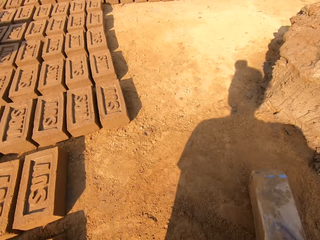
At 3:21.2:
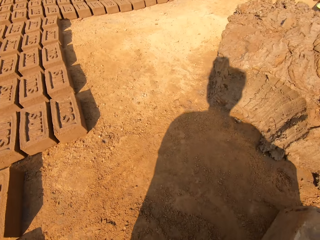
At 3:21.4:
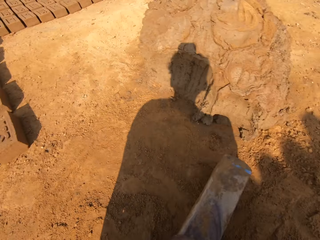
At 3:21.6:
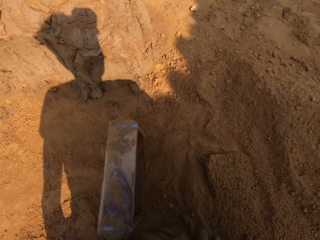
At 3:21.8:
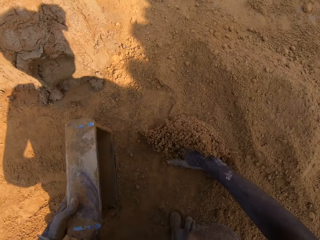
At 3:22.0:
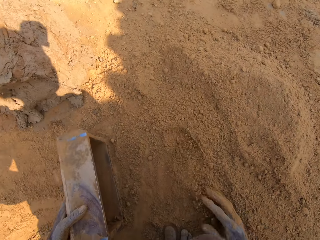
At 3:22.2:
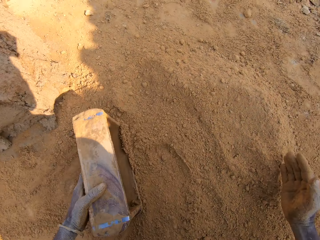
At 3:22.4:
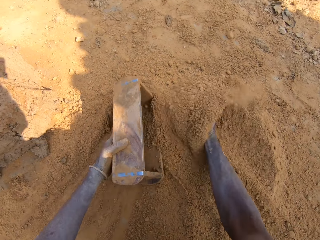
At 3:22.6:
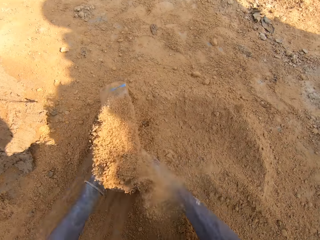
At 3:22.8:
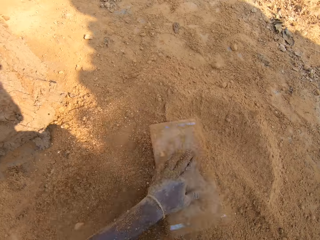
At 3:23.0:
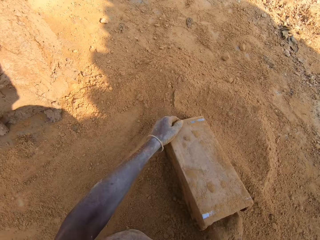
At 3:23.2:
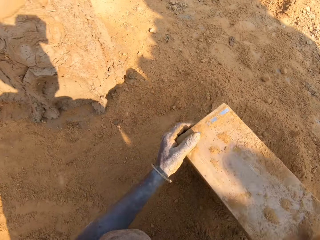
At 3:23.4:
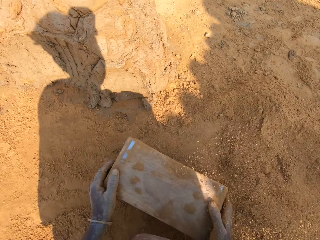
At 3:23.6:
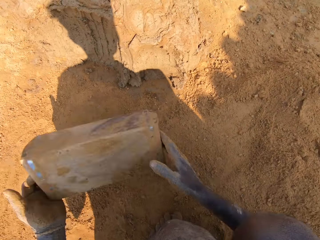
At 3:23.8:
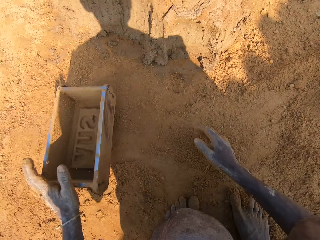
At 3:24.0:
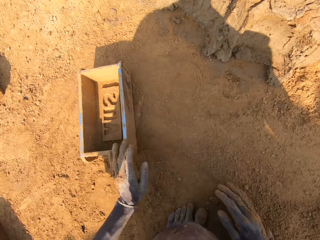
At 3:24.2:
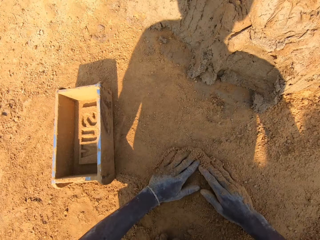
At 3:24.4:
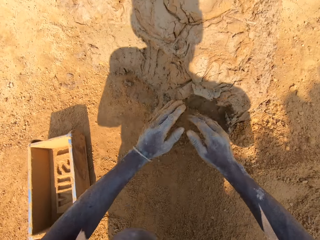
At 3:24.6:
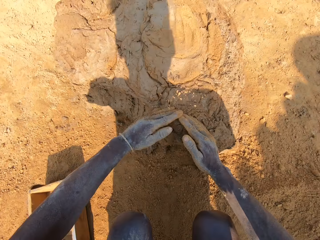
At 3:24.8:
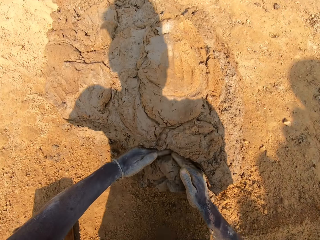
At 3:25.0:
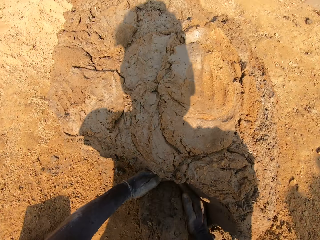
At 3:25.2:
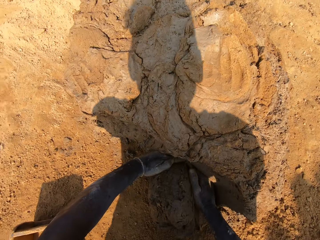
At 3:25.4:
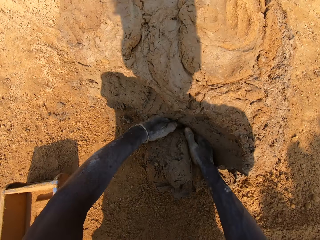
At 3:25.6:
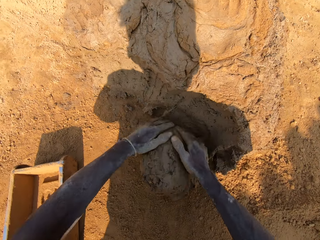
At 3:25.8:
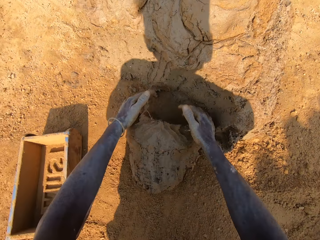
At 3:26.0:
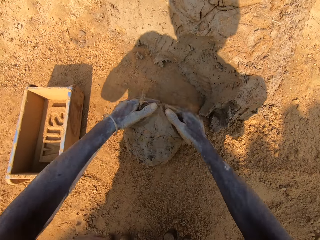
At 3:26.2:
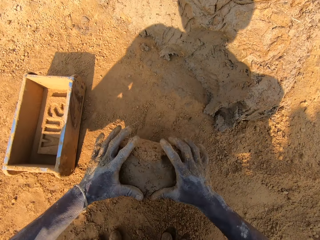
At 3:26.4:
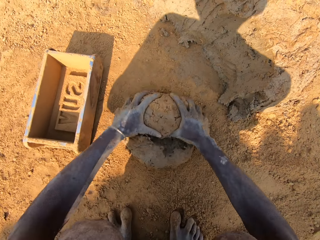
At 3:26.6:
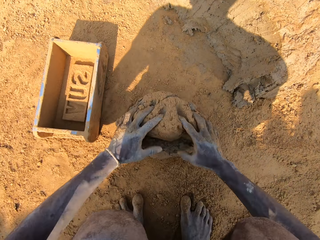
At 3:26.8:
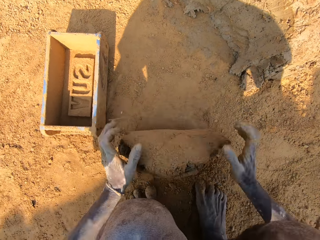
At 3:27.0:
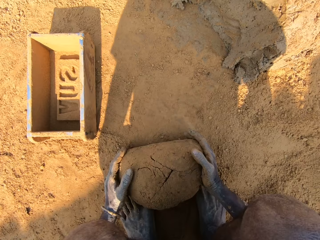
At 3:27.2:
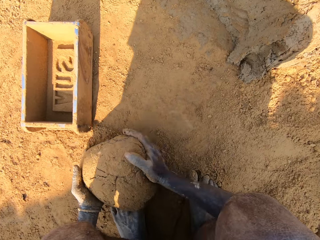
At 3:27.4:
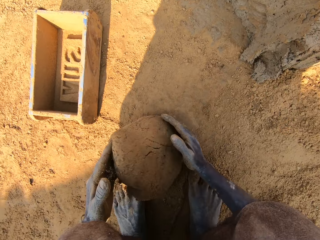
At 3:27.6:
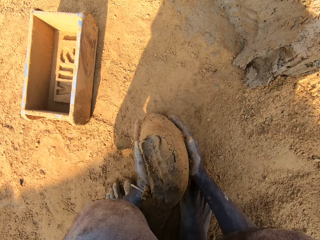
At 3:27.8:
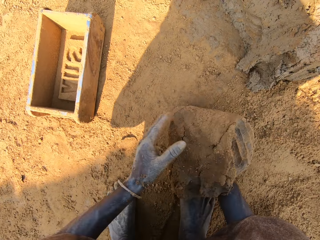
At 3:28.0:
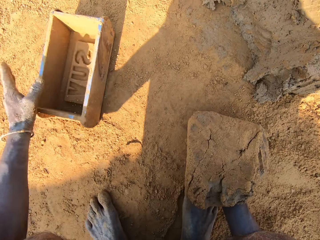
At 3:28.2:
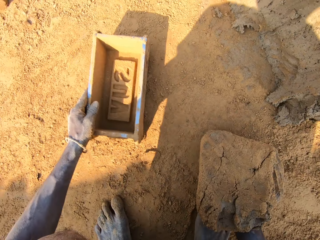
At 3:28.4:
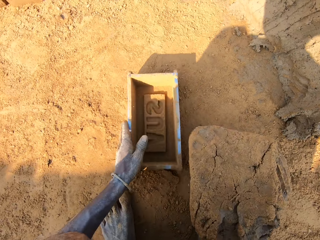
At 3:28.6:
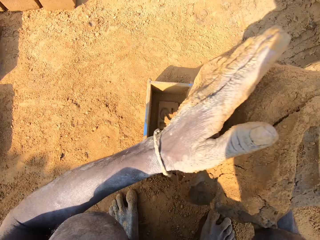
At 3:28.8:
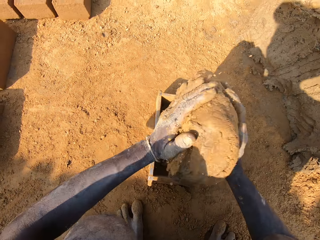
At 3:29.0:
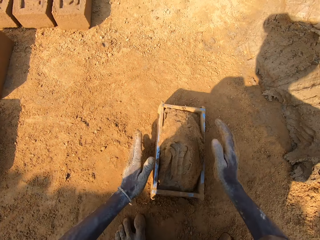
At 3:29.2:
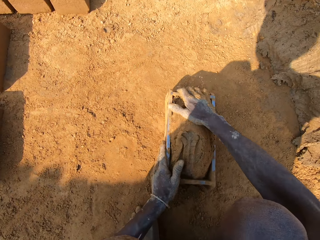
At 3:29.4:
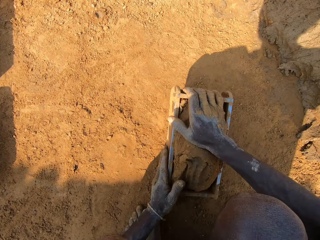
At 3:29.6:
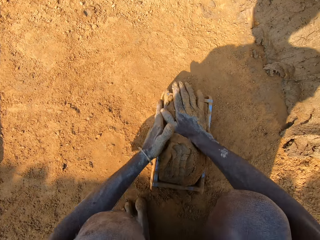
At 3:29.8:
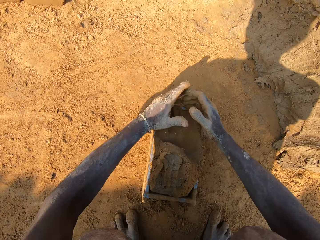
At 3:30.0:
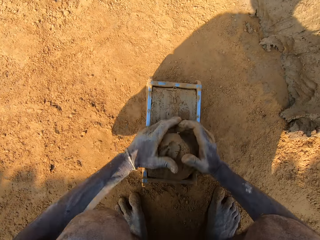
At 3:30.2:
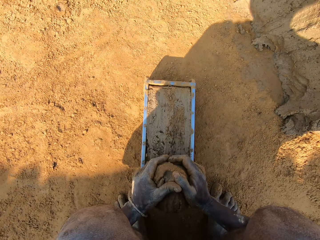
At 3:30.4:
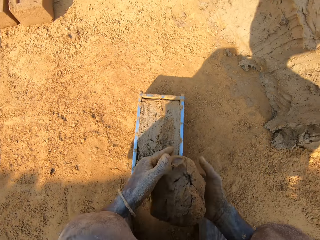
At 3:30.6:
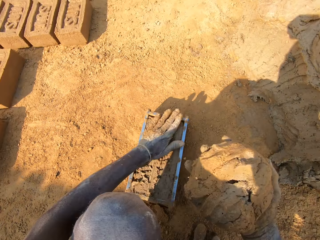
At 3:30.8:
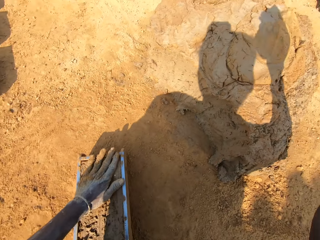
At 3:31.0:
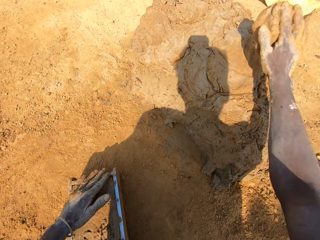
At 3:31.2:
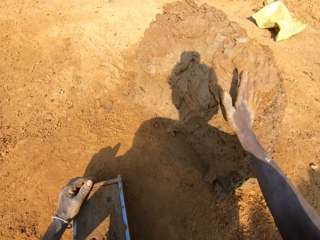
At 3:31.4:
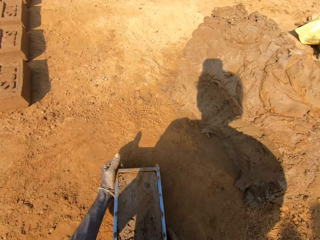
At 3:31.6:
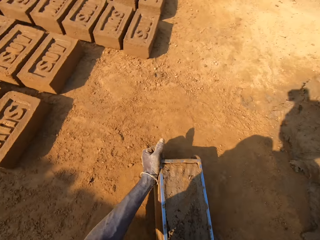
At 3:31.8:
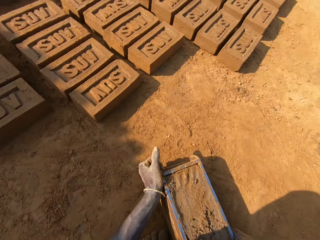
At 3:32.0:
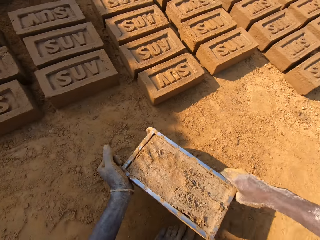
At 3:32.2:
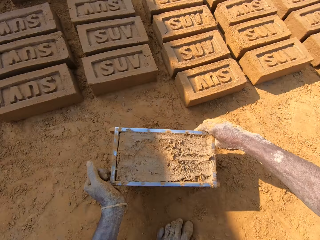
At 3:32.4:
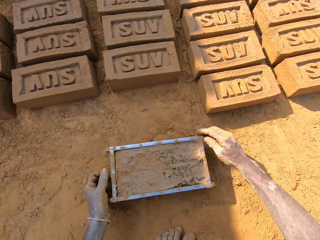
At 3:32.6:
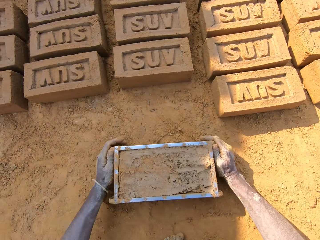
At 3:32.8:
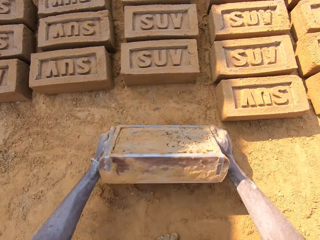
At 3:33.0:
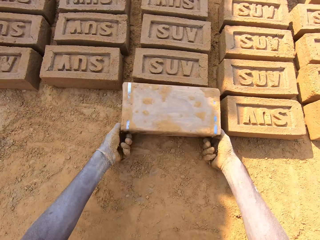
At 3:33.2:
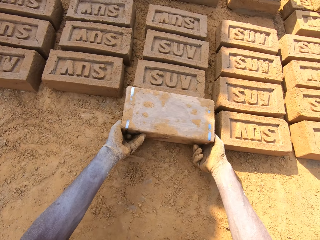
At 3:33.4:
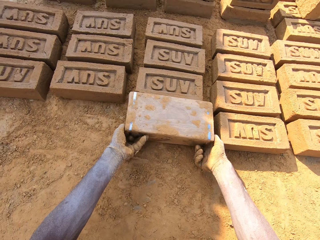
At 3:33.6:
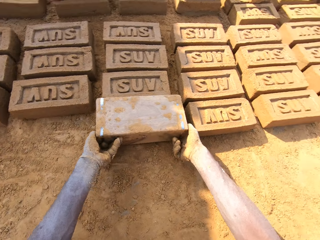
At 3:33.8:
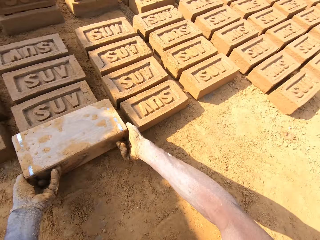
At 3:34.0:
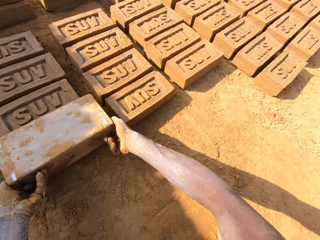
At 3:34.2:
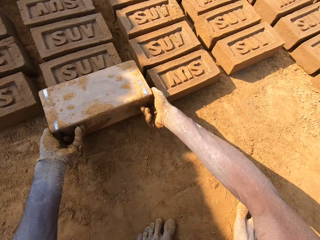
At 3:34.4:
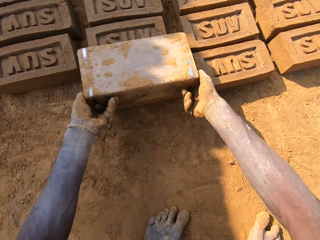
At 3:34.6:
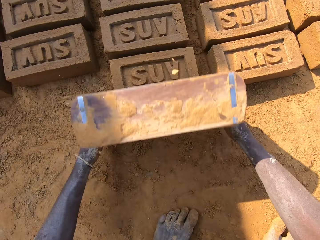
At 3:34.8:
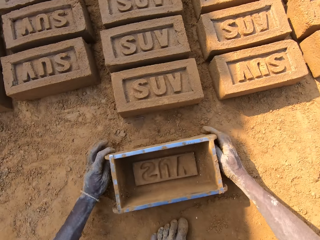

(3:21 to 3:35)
The camera wearer puts sand or soil in a brick mold or molding box. They pour the sand from the molding box on the ground. They put down the molding box. They spread the soil on the ground. They wipe hands on the ground. They pick a chunk of clay. They cut the clay. They mold the clay on the ground. They move the molding box near. They put clay in the brick mold. They take extra clay from the molding box. They cut the clay. They throw the extra clay on a clay heap. They pick up the brick mold on the ground. They carry the molding box. They put a brick on the ground. They pour out clay from the molding box.

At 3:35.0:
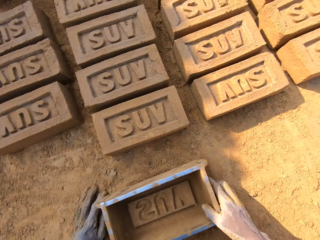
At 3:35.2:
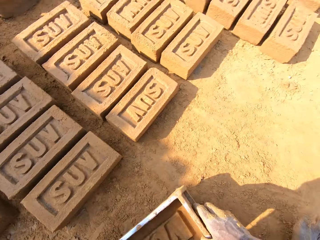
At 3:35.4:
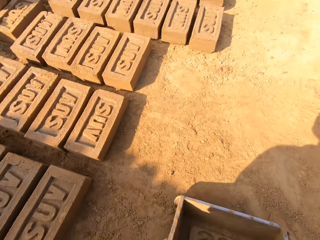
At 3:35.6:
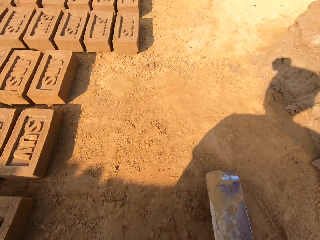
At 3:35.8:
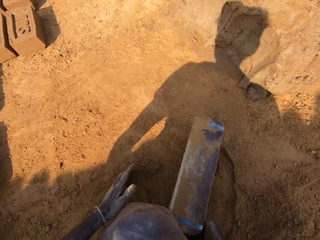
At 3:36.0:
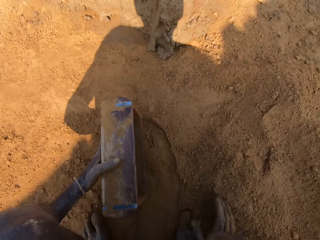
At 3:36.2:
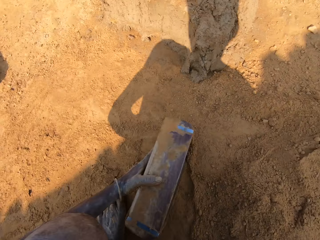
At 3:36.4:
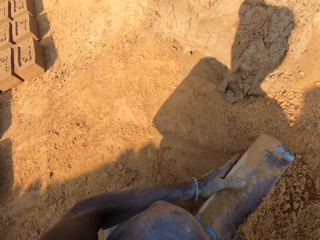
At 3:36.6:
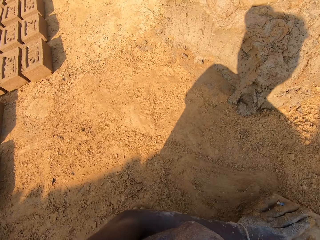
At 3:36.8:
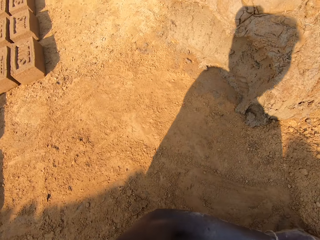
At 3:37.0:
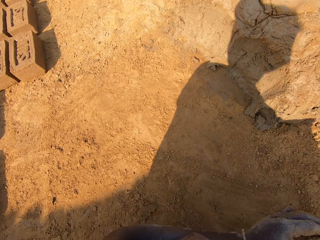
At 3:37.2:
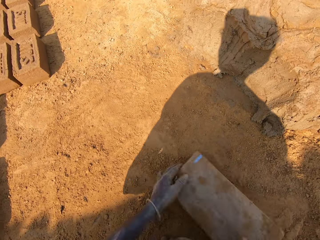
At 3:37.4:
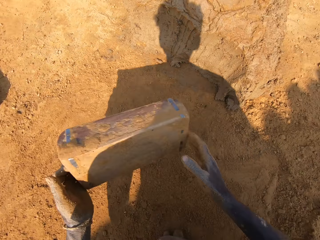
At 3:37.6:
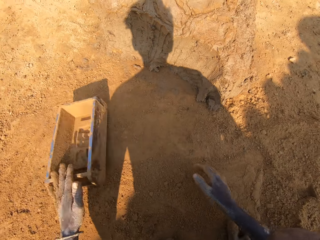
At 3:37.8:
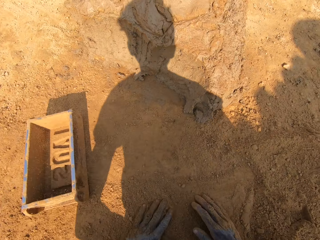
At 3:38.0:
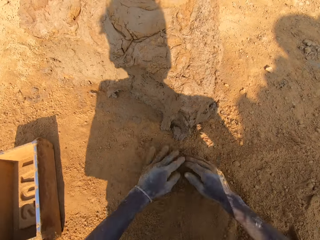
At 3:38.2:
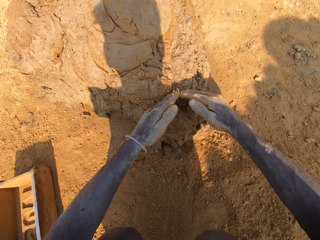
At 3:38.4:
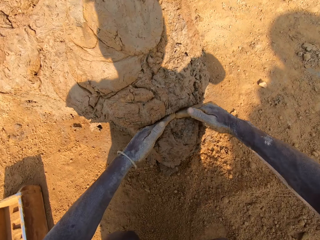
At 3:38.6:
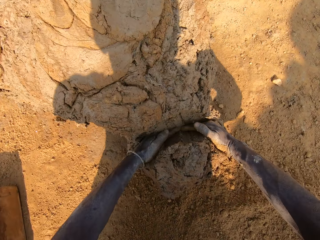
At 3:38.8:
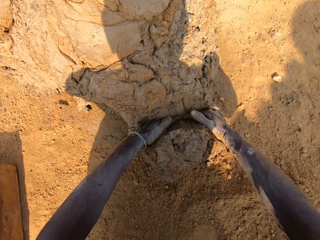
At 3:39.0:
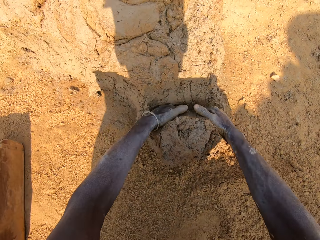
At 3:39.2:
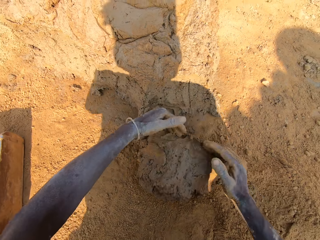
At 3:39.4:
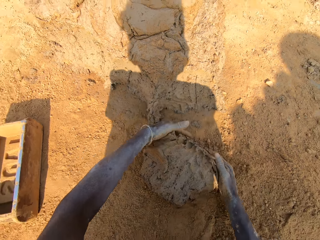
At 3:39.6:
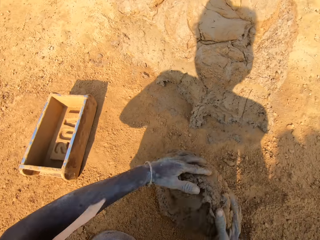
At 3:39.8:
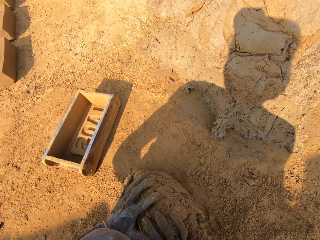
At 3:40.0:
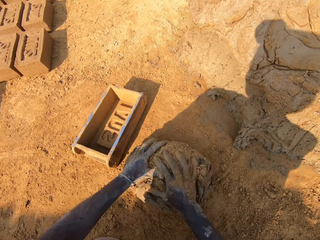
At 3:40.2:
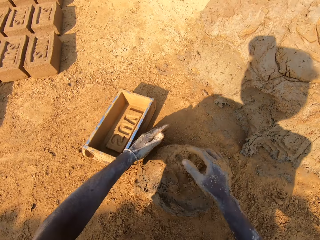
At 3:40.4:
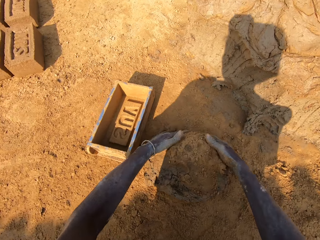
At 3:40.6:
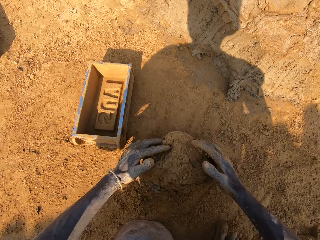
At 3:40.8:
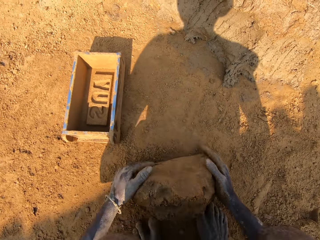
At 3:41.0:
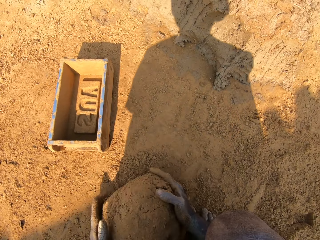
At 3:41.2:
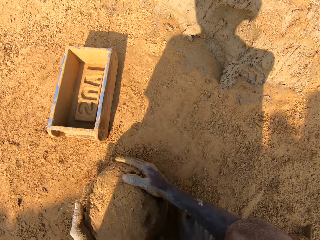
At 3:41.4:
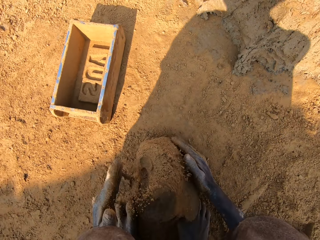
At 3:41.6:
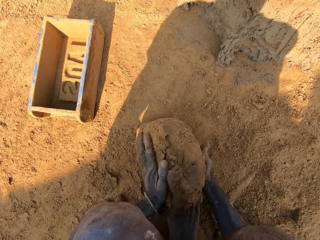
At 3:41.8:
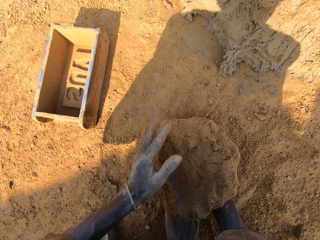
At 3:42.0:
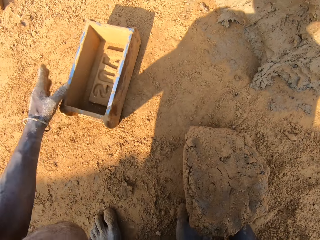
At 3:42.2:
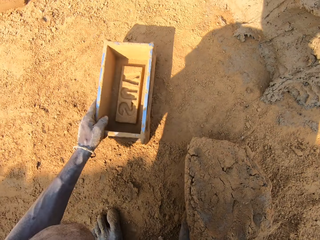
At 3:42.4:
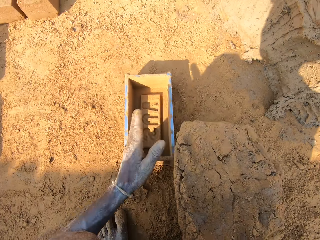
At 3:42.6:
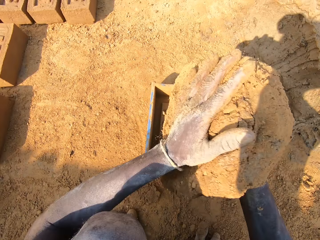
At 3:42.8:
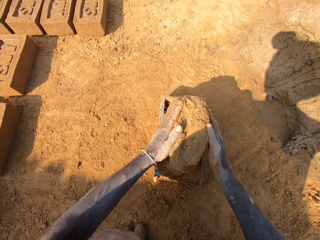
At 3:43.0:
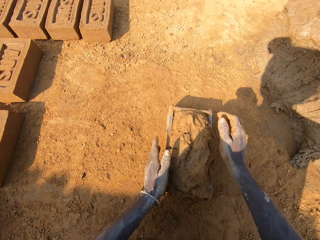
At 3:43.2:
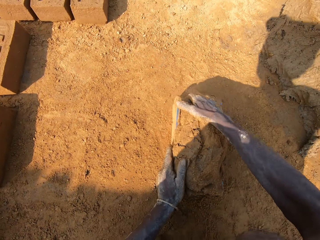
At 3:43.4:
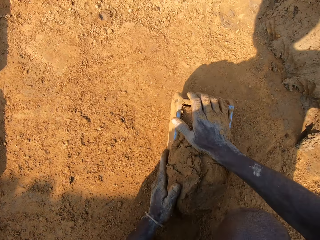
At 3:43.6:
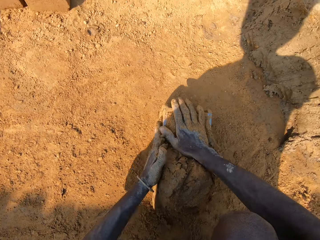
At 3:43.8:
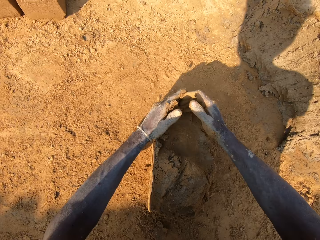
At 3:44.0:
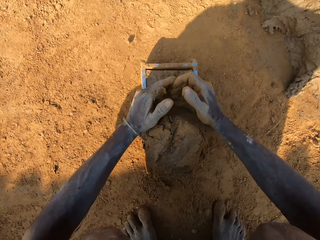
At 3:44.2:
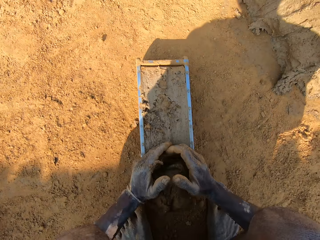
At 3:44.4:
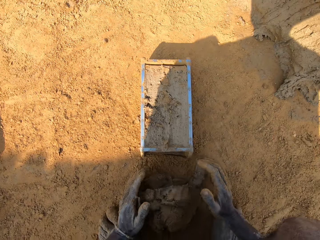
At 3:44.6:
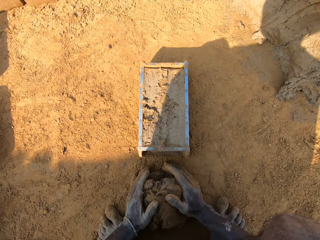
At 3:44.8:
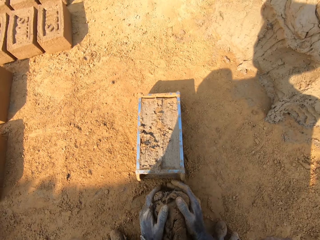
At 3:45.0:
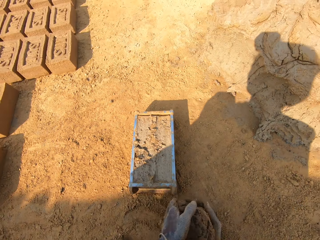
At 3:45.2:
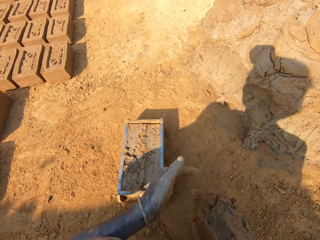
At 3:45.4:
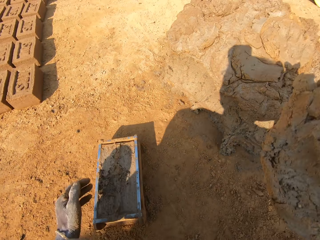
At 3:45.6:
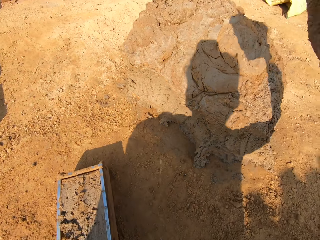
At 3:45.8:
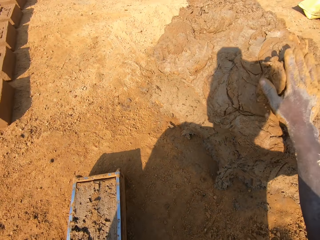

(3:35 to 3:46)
The camera wearer holds a molding box or brick mold. They put sand in the brick mold. They pour the sand from the molding box on the ground. They put the brick mold on the ground. They pick a chunk of clay. They cut the clay. They mold the clay on the ground. They put clay in the brick mold. They move the molding box near. They cut the clay. They take extra clay from the molding box.
